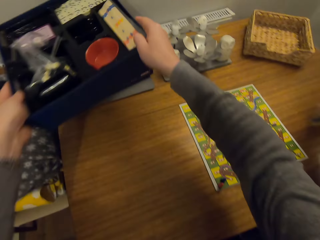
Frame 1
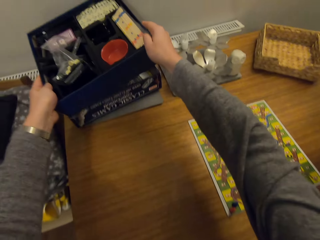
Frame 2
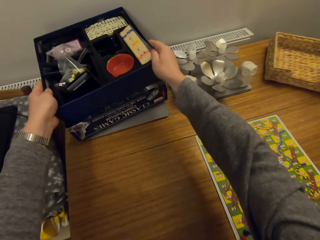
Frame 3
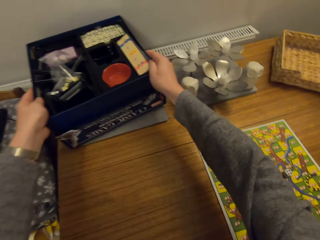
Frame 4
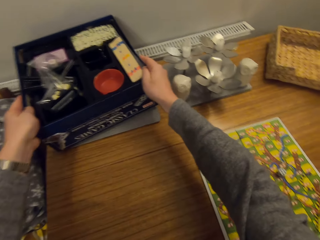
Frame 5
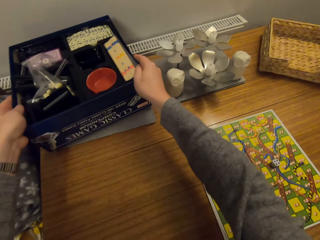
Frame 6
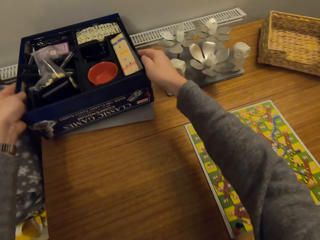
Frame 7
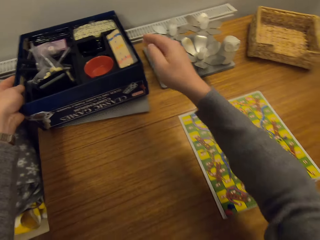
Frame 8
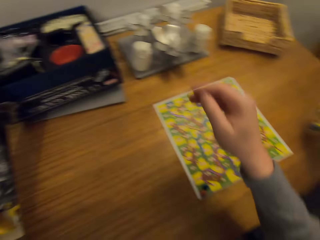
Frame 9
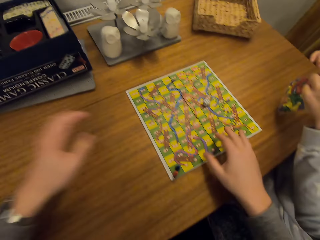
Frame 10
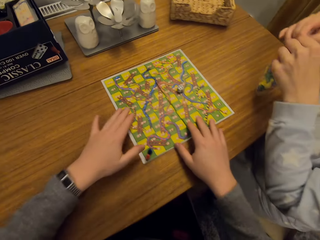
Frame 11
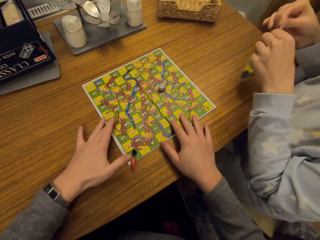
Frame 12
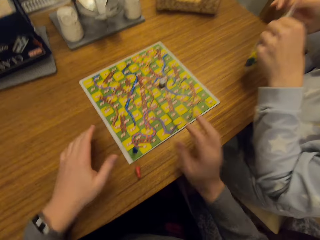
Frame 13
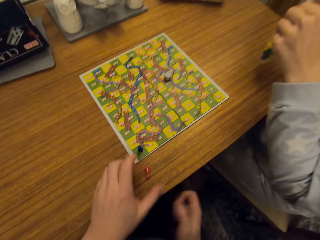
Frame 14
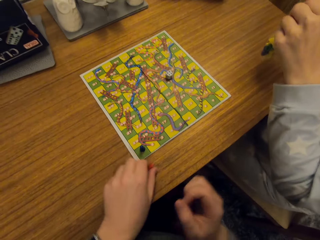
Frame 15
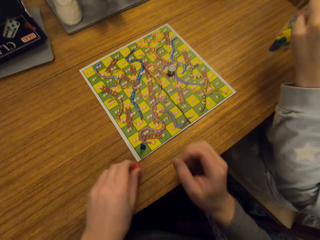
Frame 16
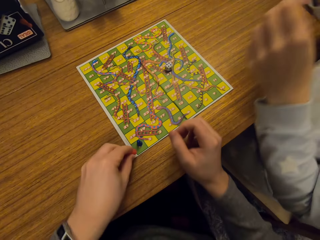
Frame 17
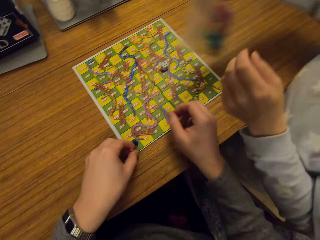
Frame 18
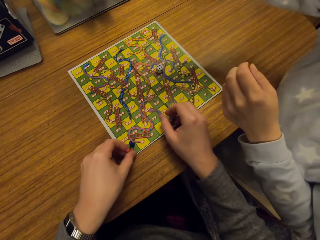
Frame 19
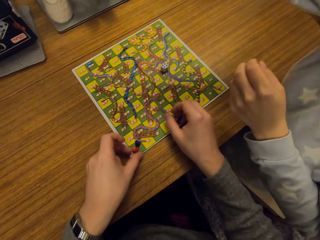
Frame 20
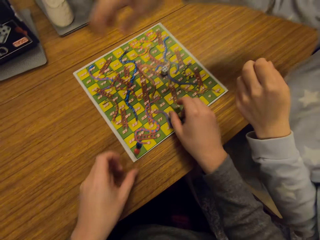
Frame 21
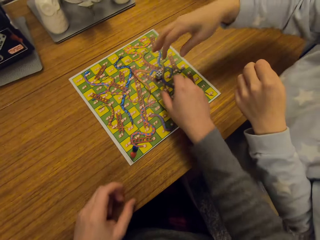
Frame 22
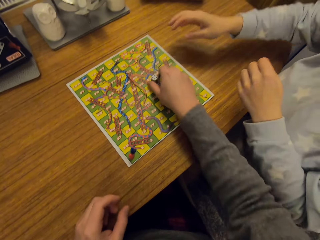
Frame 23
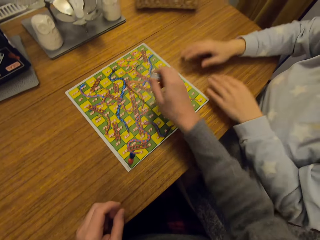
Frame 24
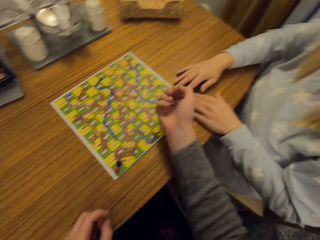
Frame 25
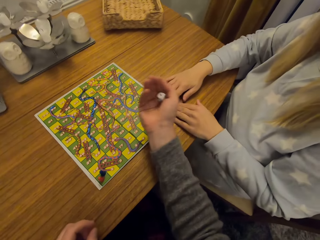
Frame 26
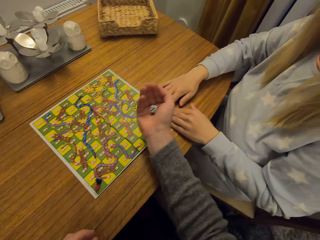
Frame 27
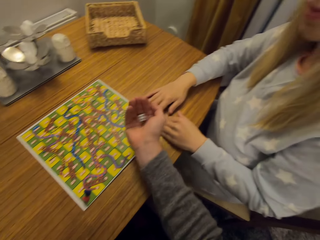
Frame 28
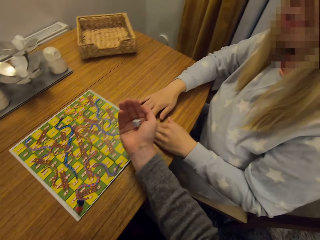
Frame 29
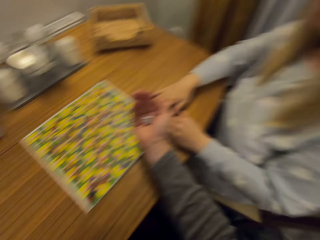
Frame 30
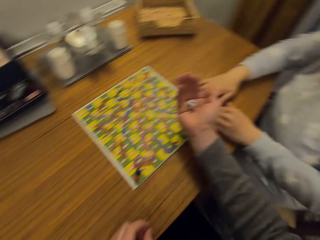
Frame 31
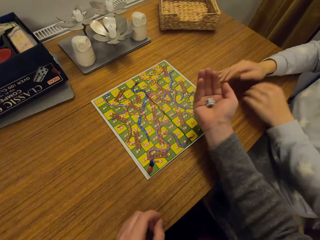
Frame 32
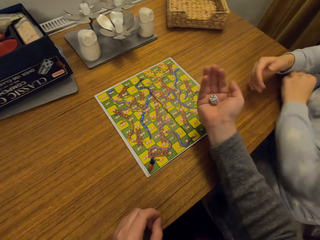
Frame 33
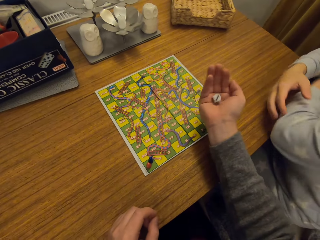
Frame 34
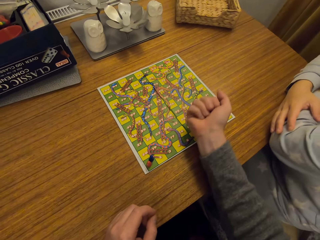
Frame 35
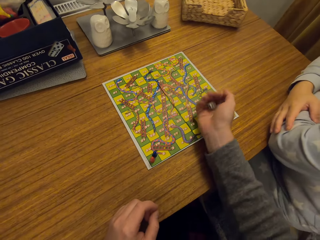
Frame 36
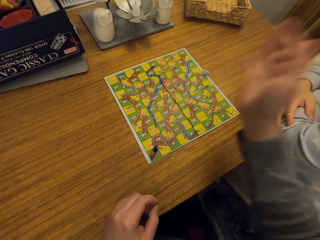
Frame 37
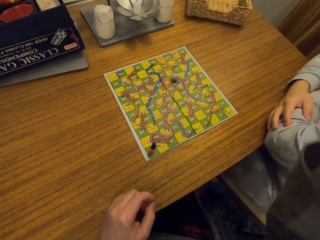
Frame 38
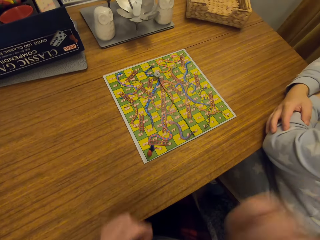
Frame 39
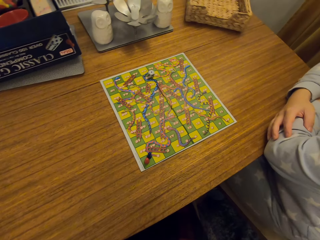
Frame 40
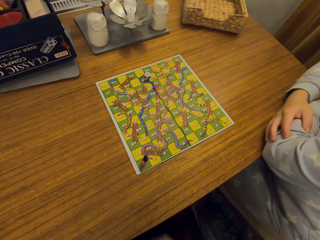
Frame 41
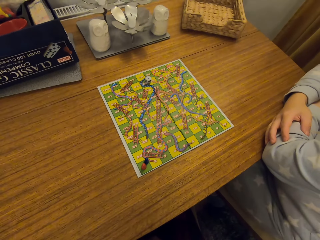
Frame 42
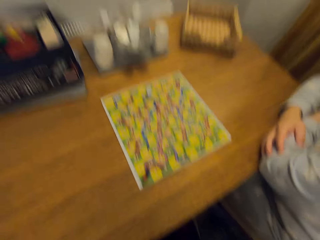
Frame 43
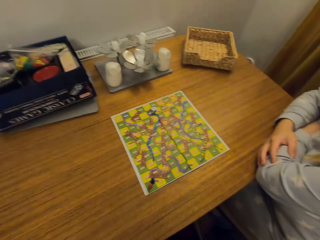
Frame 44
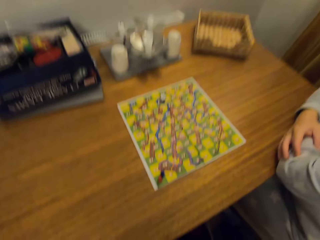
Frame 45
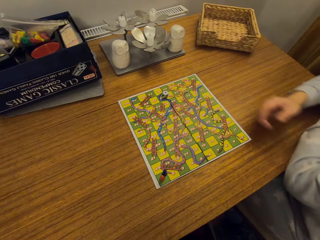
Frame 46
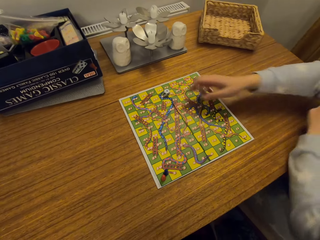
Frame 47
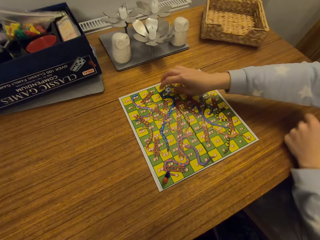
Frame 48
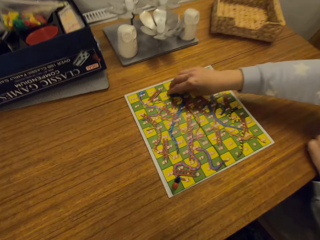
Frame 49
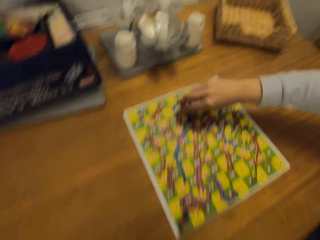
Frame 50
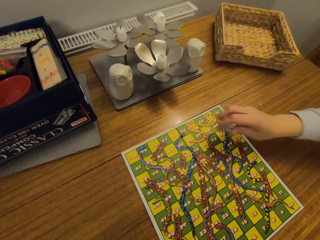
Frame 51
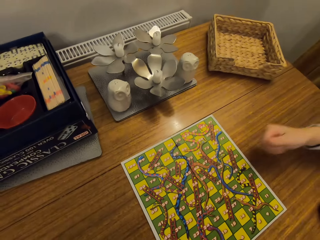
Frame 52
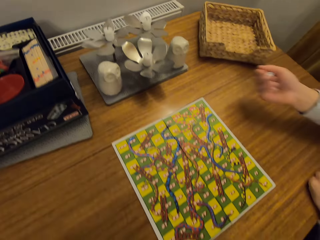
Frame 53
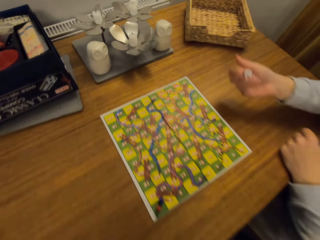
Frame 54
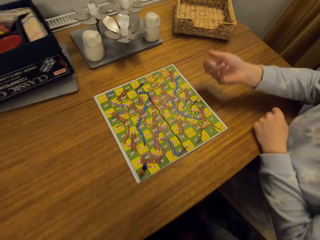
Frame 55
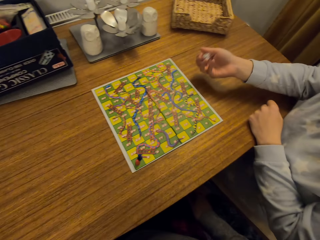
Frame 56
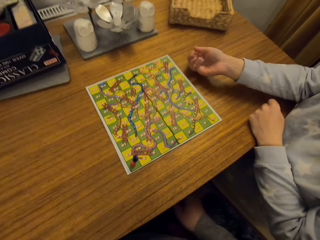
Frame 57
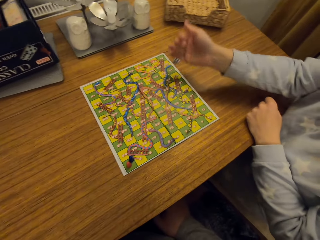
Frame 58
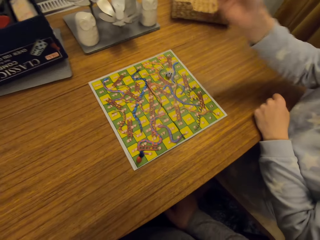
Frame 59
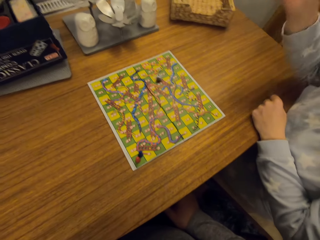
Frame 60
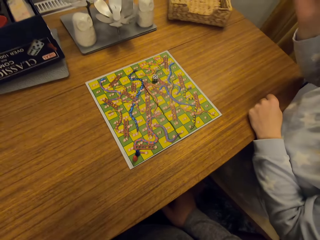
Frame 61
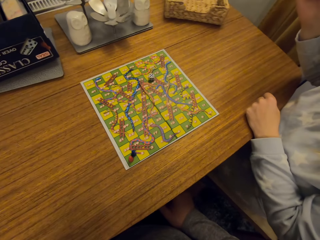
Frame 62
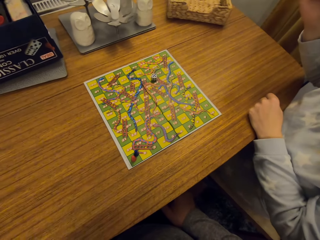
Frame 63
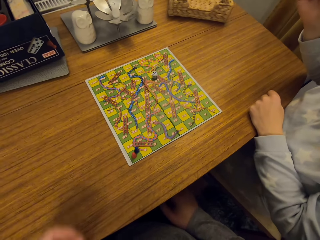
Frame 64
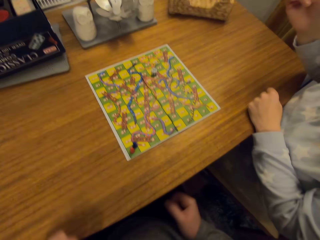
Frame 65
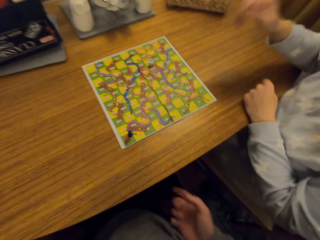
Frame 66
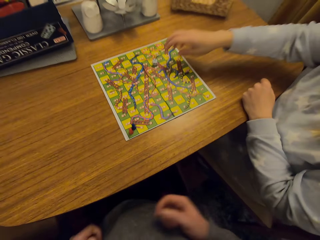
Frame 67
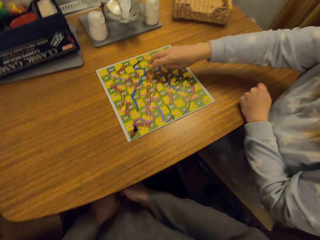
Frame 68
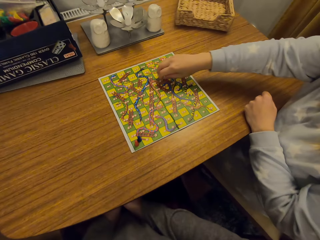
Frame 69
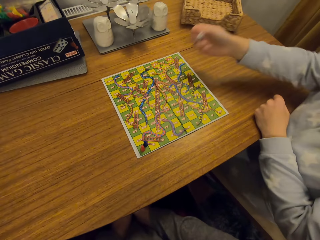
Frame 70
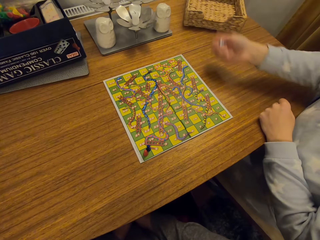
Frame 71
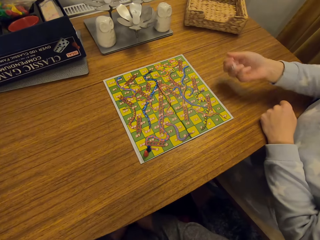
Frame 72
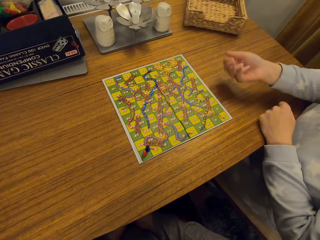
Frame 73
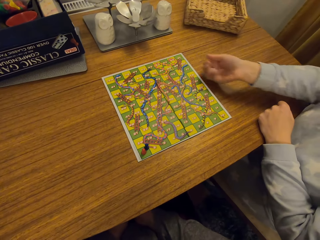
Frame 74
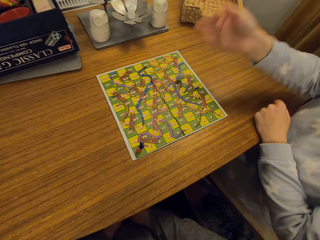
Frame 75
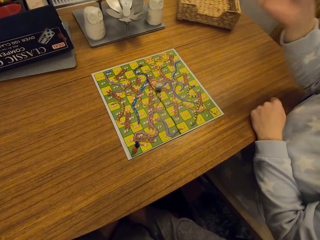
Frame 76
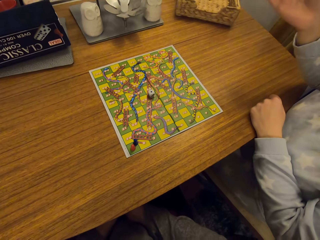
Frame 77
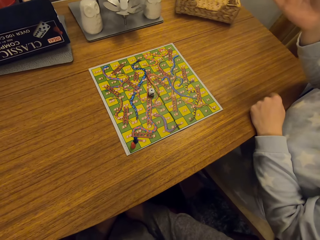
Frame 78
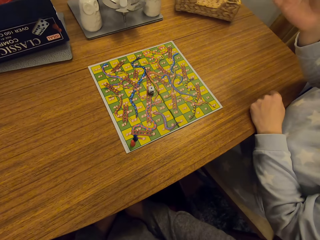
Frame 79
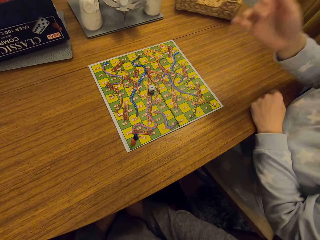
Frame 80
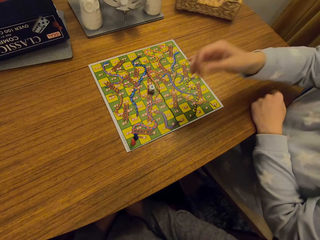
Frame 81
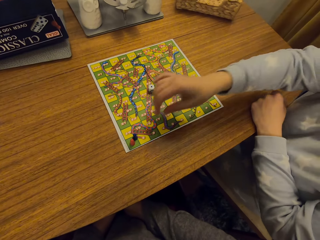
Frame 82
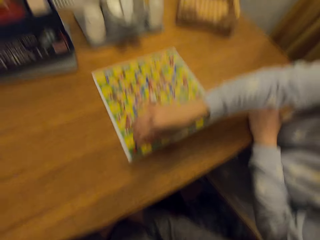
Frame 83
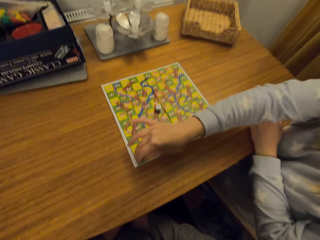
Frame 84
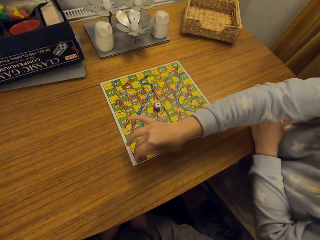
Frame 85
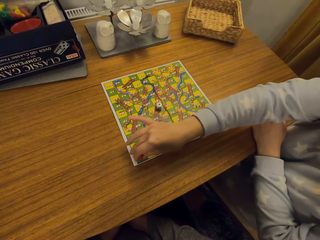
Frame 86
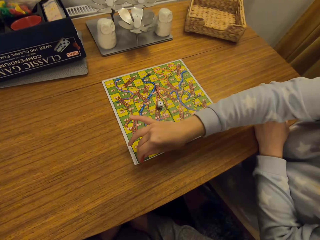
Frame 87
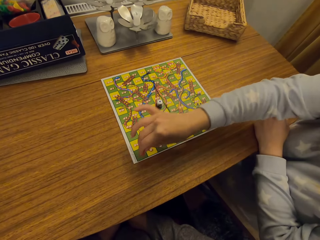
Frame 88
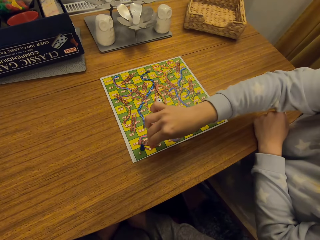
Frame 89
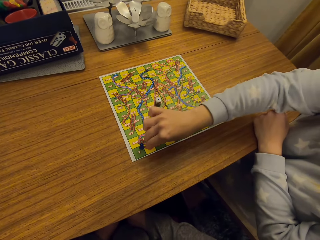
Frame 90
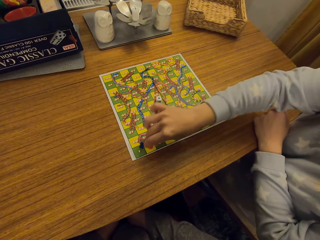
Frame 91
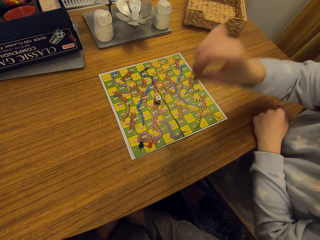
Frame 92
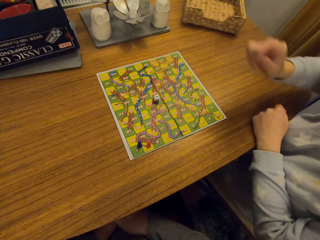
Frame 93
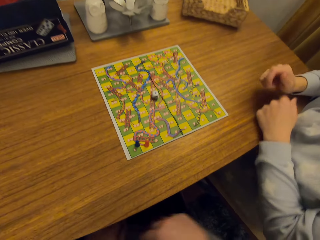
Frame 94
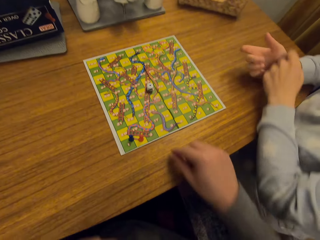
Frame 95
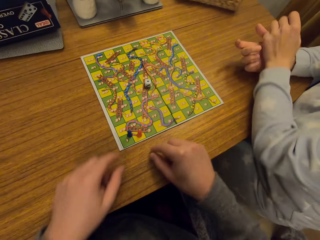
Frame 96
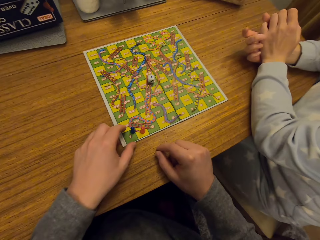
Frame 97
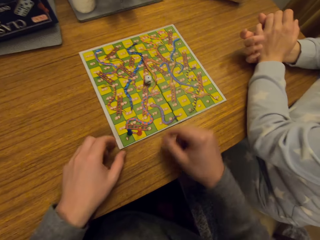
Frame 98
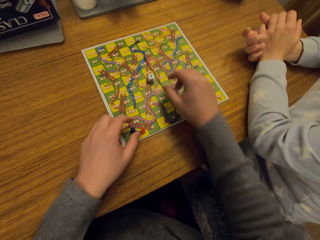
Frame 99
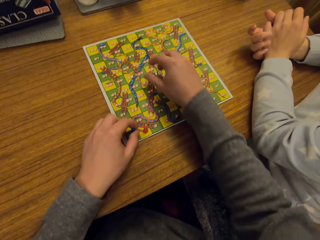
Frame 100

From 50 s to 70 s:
A woman picks up the dice. The camera wearer places the box on the cover box. They pick up the game piece or dice on the table. The woman throws the papers in the box. The camera wearer shakes the dice. They converse with the woman. They shake the dice. They throw the dice on the game paper. The woman picks up the dice. She shakes the dice on her hand. She throws the dice on the game paper. The camera wearer converses with the woman. The woman picks up the dice. She shakes the dice on her hand. She throws the dice on the game paper. She picks up something. She plays the classic game. She places something down.

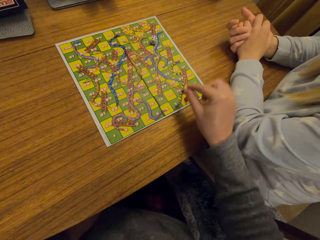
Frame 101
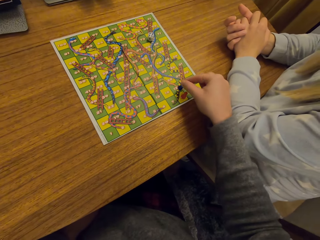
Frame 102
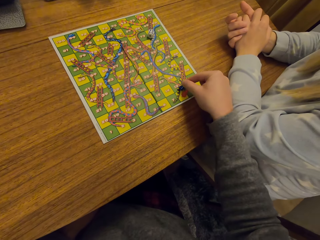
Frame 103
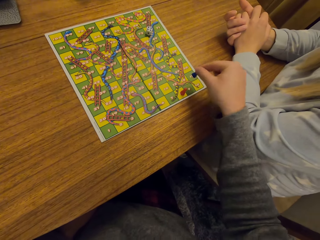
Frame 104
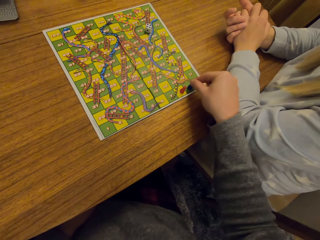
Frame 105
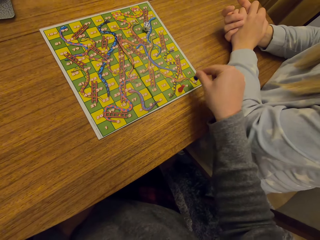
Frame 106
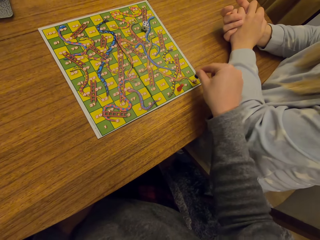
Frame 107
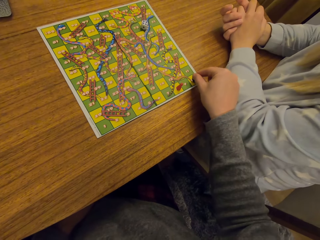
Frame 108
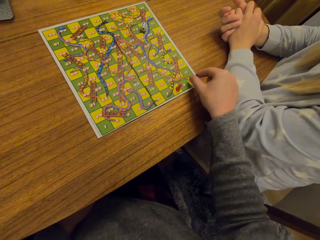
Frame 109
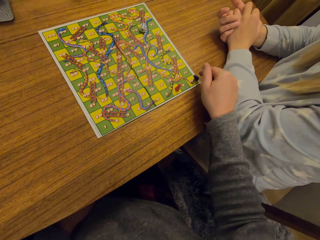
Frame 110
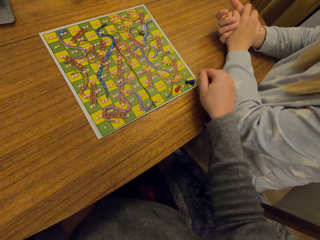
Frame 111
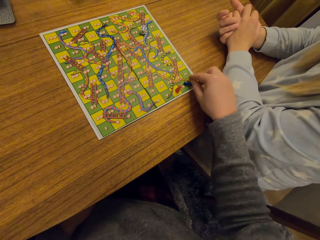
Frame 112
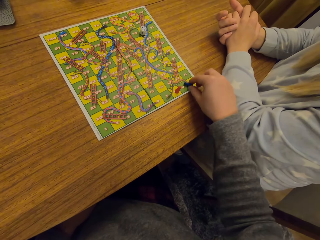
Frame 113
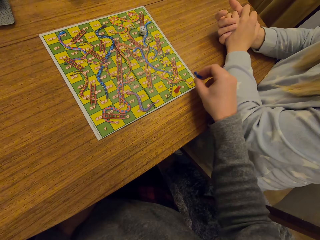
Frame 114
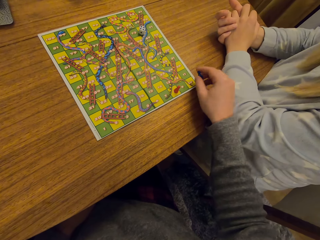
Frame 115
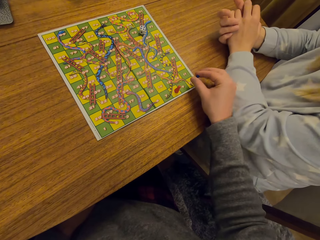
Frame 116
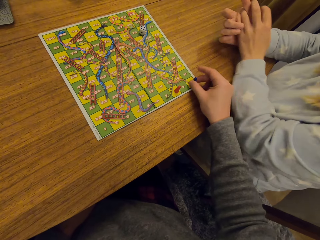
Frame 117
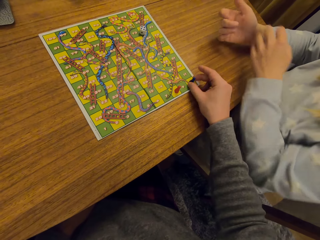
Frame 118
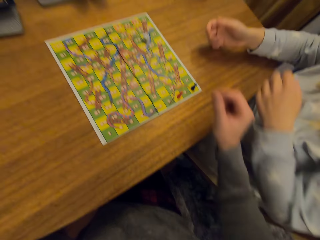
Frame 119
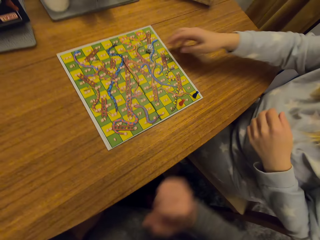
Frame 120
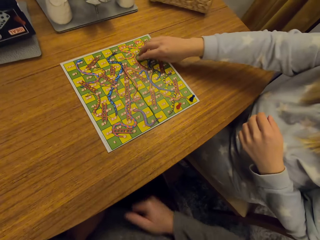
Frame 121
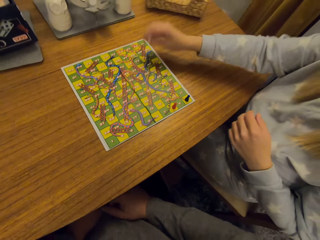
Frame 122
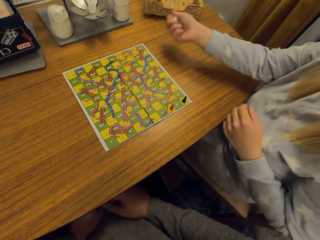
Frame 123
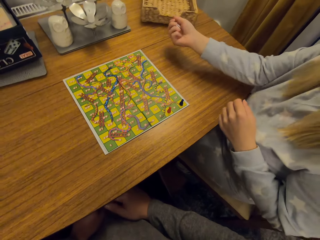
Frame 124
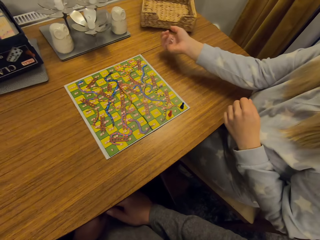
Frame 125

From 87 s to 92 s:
The camera wearer places something down. A woman picks up the dice from the table.
